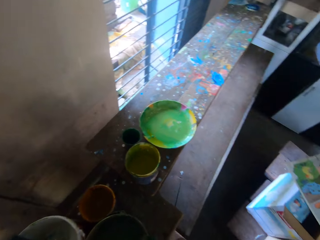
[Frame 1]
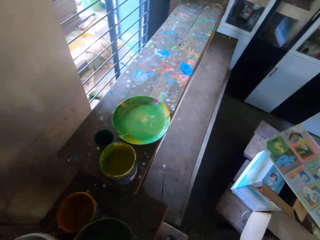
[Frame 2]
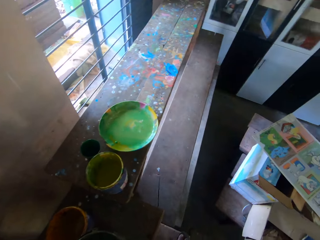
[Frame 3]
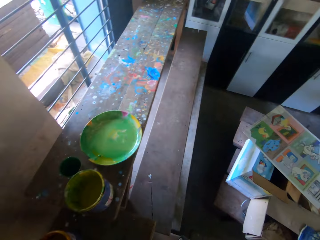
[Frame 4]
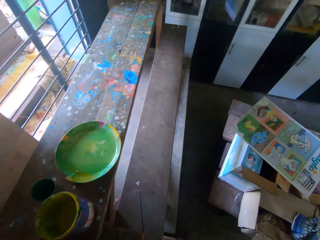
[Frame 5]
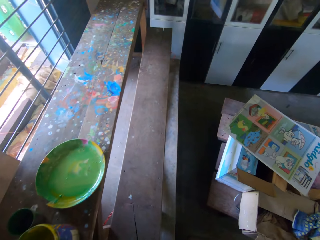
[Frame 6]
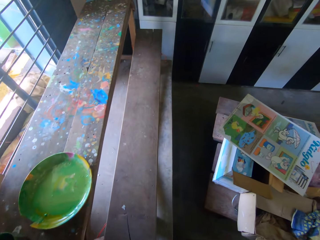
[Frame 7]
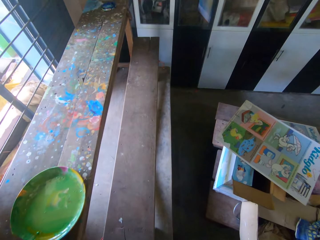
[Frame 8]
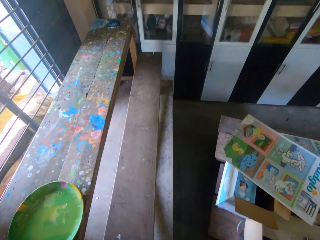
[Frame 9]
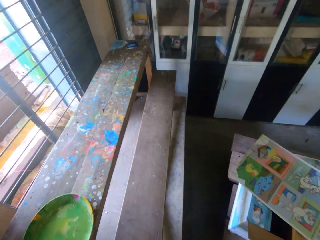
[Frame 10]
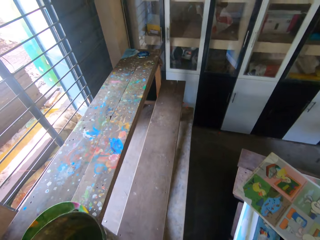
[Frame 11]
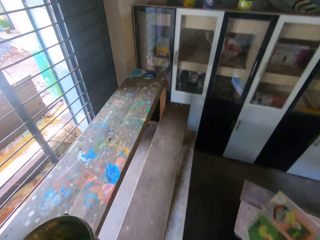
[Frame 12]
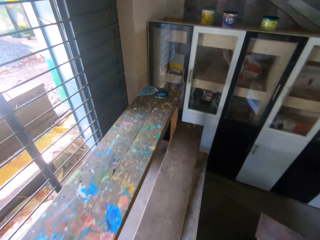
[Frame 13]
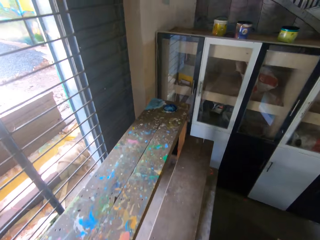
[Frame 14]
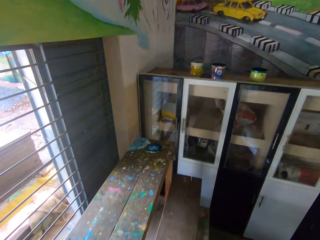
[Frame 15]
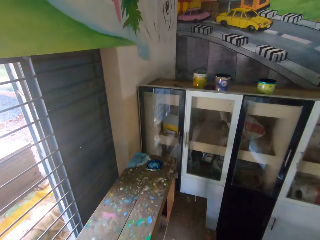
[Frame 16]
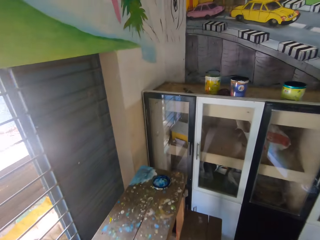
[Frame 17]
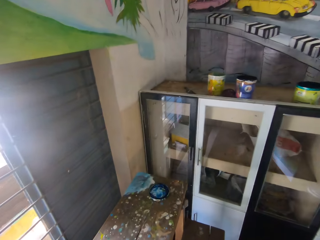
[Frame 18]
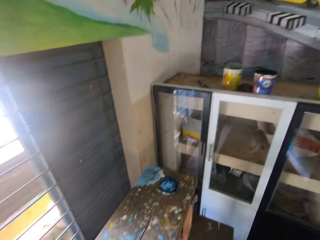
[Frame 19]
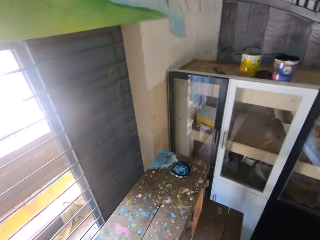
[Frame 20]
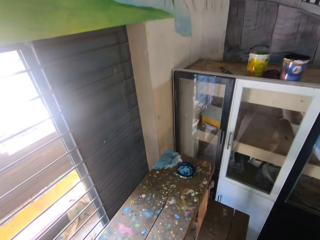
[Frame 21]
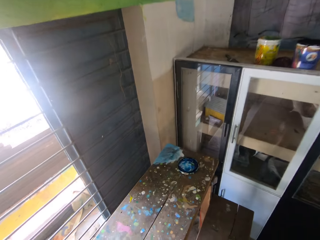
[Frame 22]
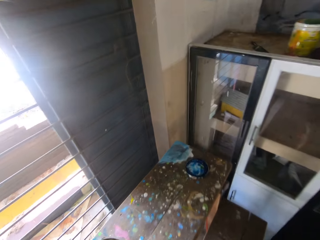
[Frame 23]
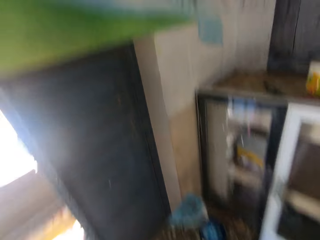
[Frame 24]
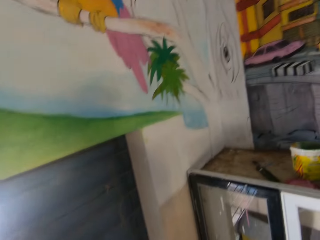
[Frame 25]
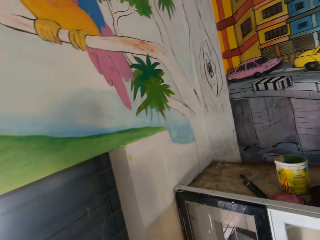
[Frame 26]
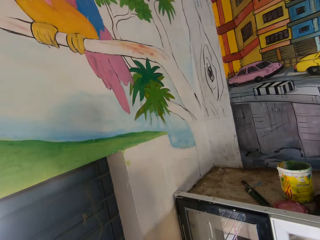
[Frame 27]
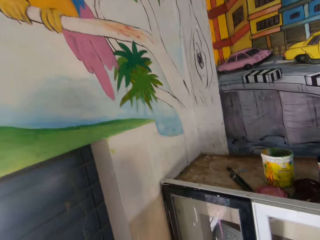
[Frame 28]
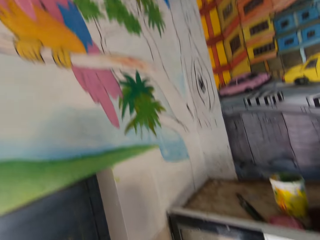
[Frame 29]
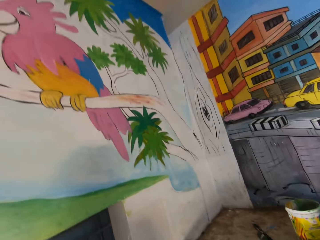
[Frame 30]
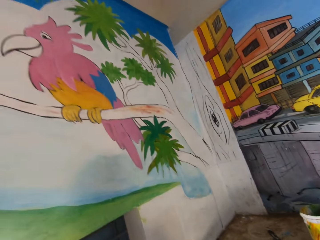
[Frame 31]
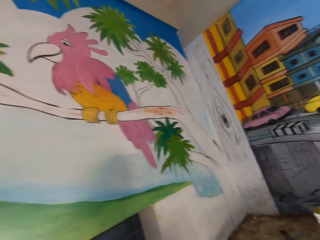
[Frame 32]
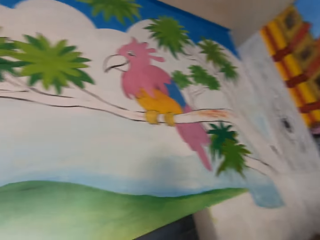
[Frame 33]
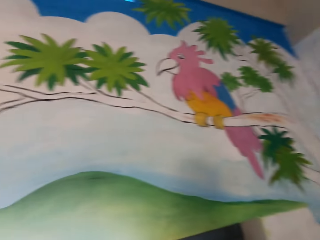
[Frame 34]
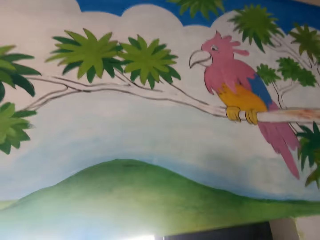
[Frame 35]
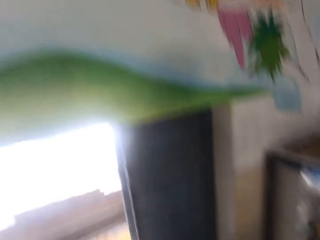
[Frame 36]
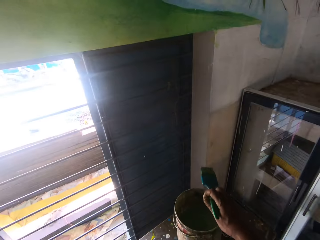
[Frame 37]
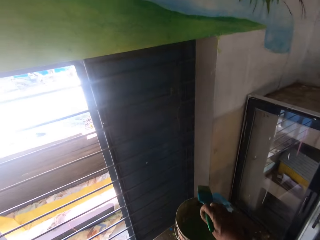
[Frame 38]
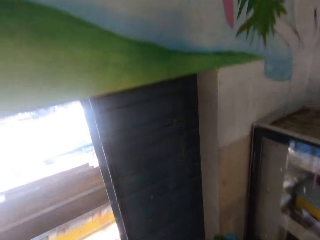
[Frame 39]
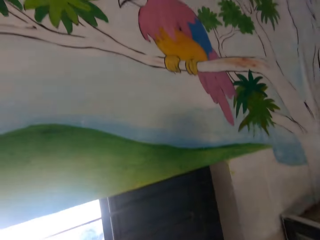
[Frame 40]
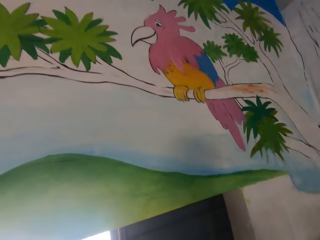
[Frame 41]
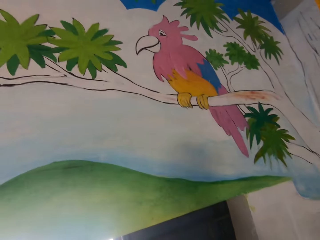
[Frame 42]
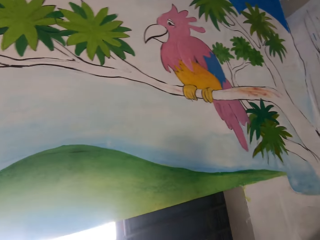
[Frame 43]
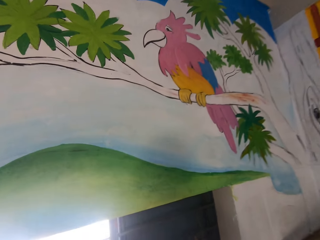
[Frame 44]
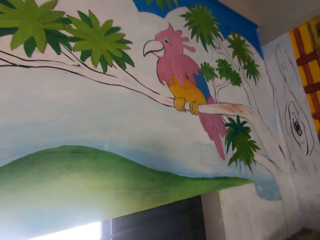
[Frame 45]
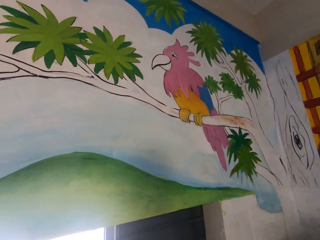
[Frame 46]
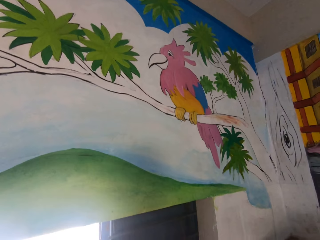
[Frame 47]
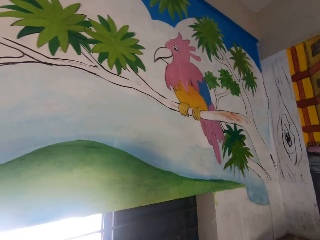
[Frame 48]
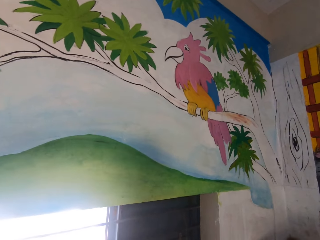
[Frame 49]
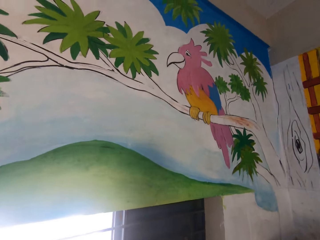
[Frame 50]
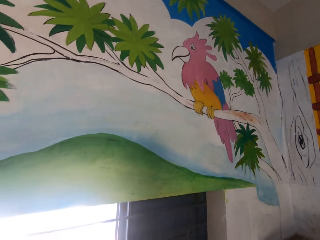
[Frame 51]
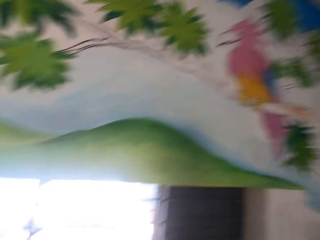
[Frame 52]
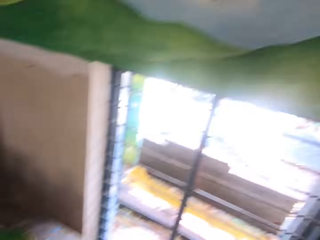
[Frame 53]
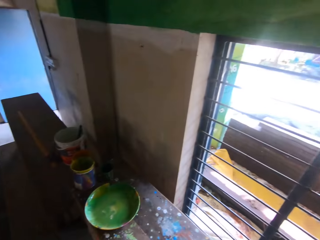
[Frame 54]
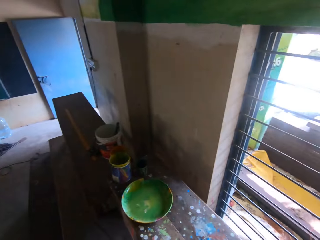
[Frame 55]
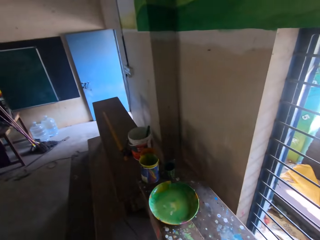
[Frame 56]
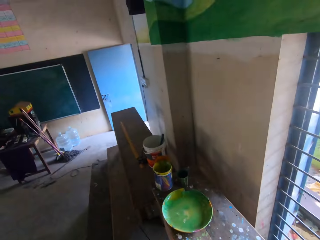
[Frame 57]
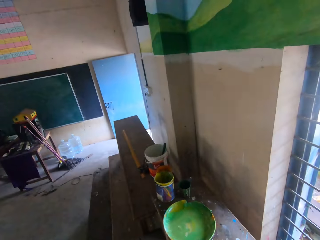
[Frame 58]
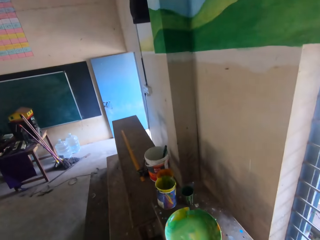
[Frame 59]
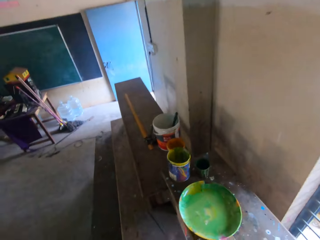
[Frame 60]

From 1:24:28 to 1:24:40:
The camera wearer moves the container of paint on the work platform with his right hand. He walks on the ladder. He looks around.

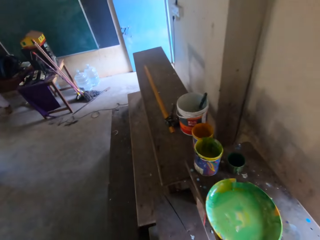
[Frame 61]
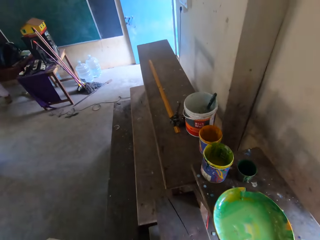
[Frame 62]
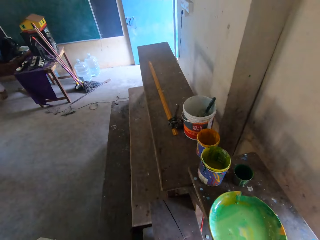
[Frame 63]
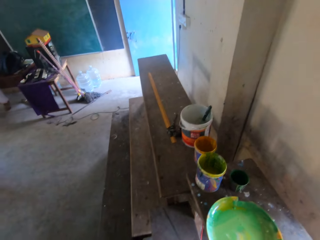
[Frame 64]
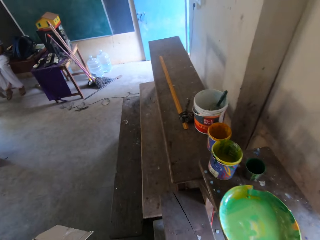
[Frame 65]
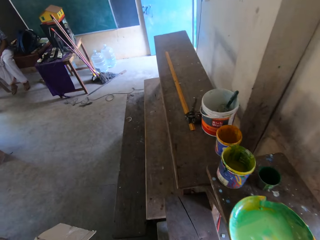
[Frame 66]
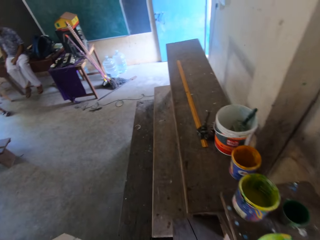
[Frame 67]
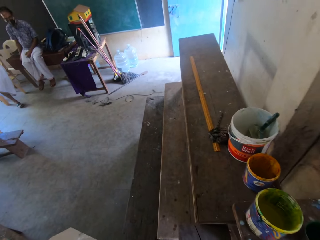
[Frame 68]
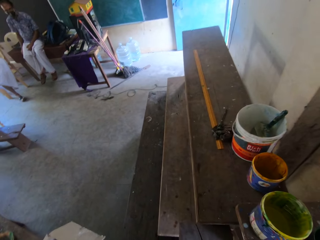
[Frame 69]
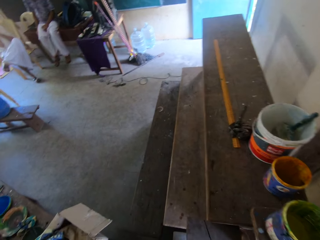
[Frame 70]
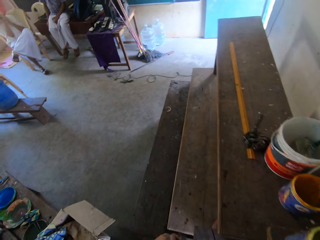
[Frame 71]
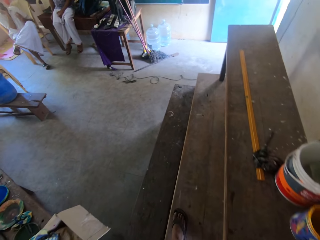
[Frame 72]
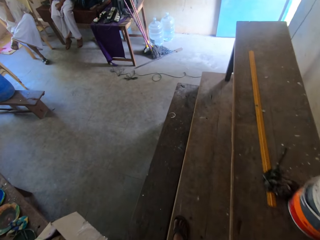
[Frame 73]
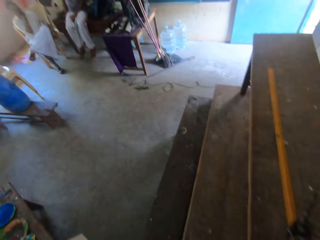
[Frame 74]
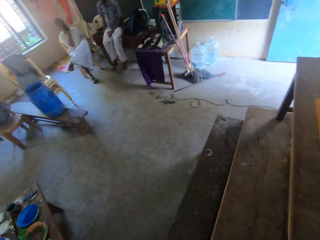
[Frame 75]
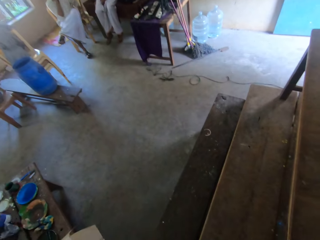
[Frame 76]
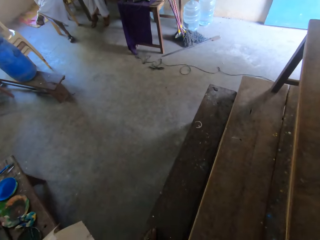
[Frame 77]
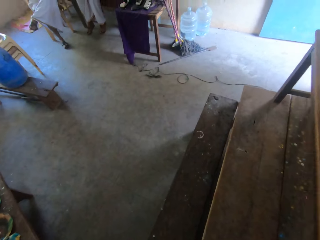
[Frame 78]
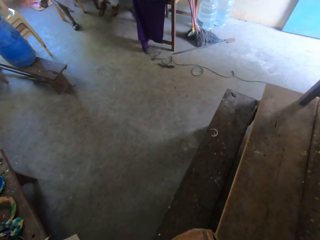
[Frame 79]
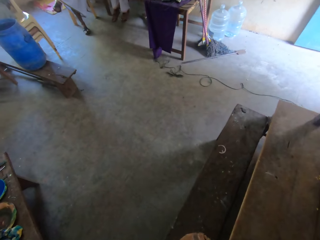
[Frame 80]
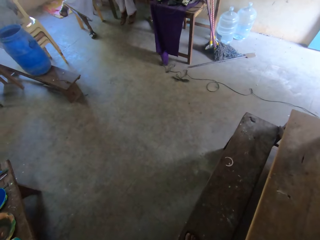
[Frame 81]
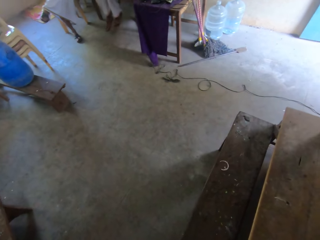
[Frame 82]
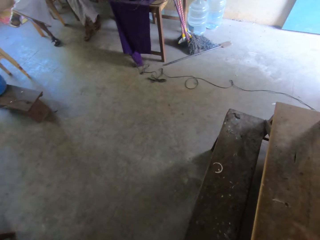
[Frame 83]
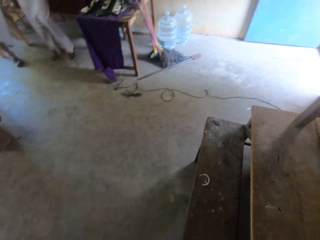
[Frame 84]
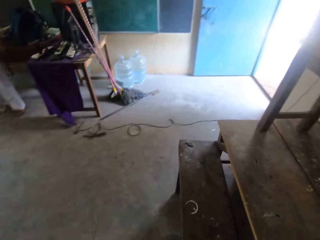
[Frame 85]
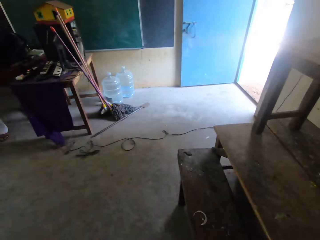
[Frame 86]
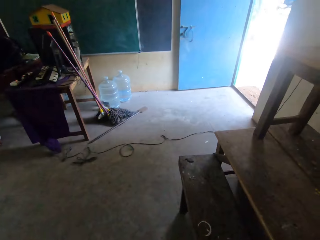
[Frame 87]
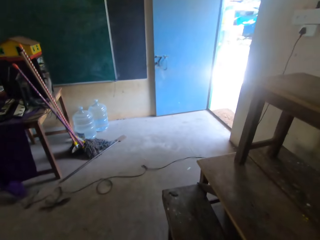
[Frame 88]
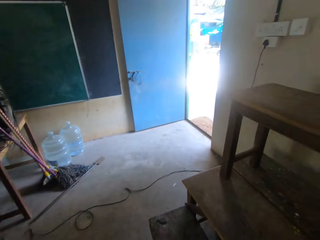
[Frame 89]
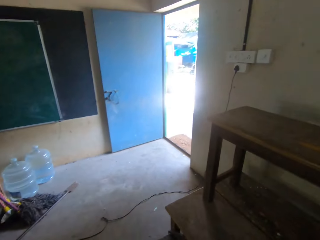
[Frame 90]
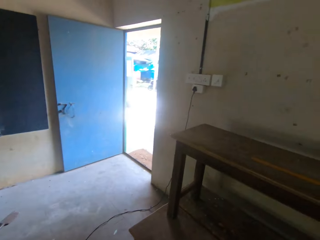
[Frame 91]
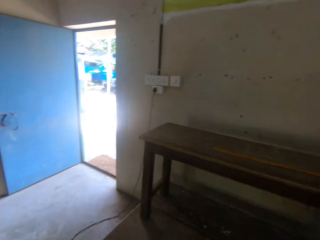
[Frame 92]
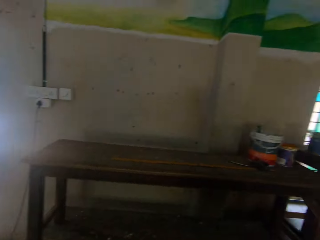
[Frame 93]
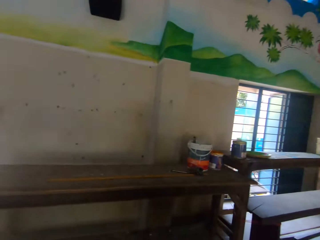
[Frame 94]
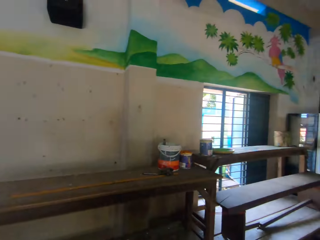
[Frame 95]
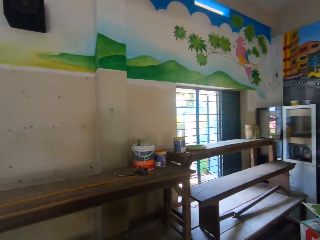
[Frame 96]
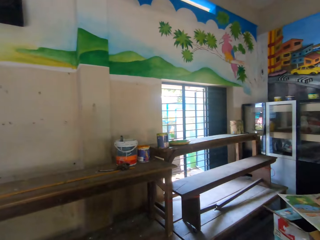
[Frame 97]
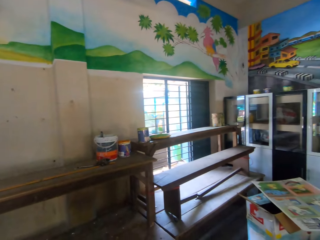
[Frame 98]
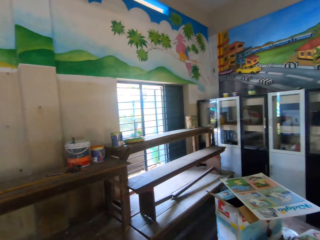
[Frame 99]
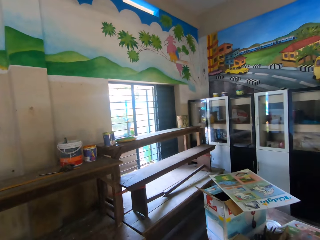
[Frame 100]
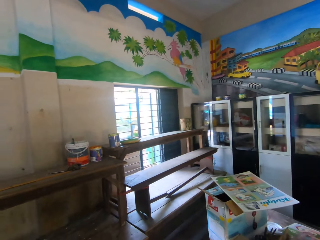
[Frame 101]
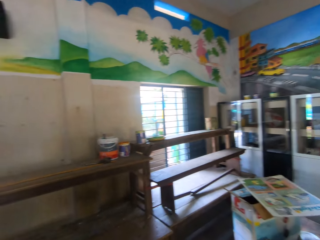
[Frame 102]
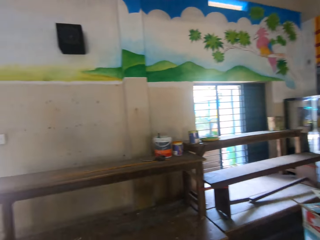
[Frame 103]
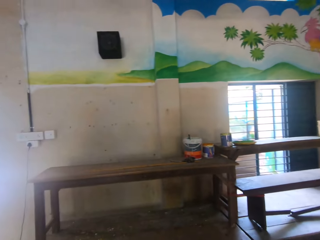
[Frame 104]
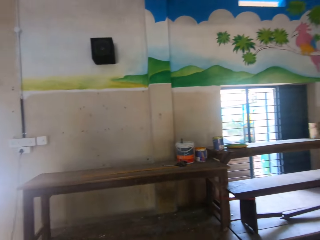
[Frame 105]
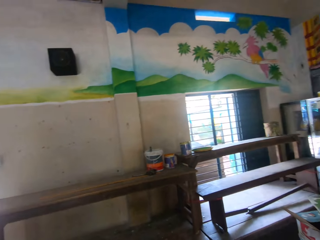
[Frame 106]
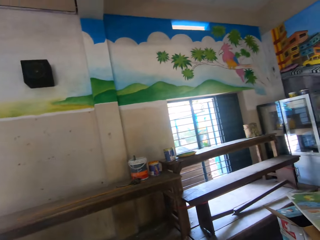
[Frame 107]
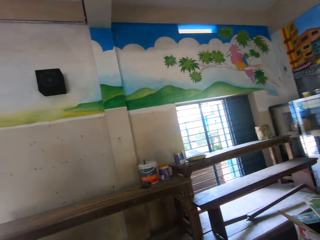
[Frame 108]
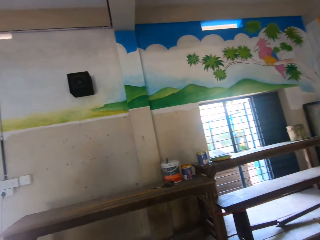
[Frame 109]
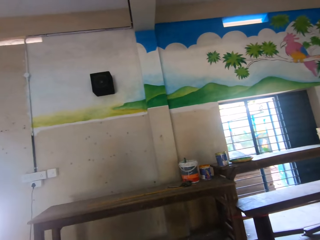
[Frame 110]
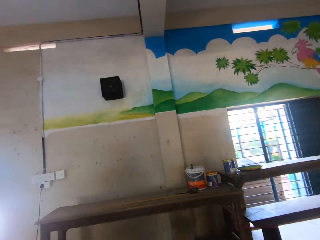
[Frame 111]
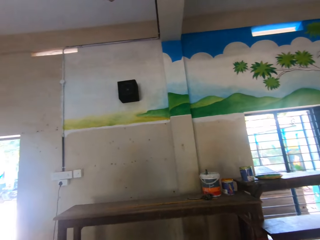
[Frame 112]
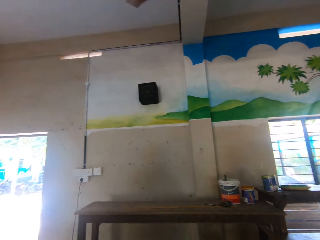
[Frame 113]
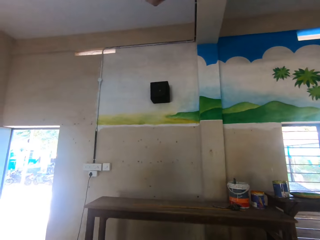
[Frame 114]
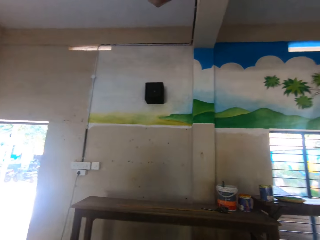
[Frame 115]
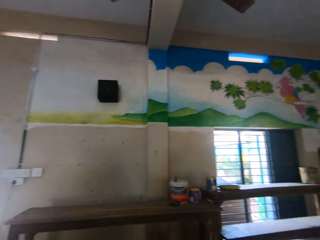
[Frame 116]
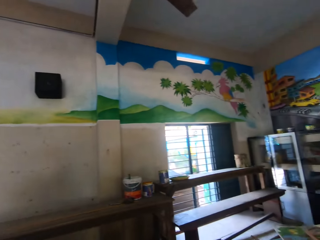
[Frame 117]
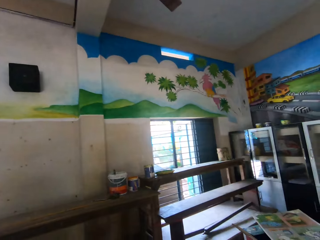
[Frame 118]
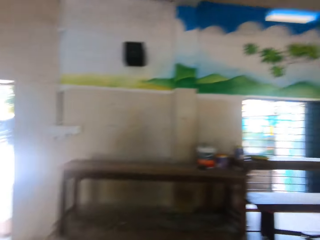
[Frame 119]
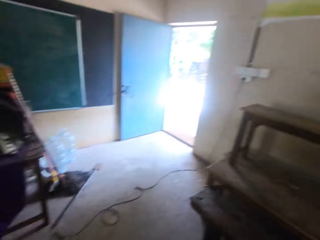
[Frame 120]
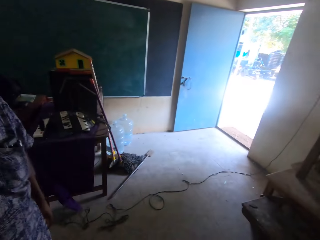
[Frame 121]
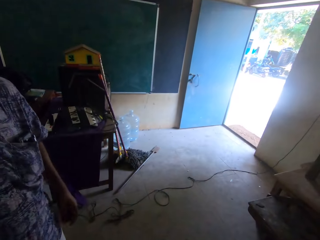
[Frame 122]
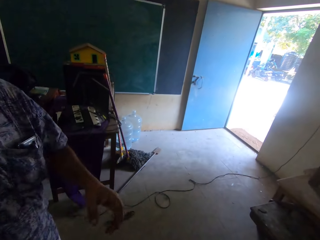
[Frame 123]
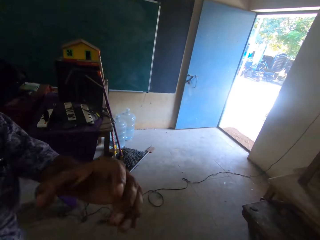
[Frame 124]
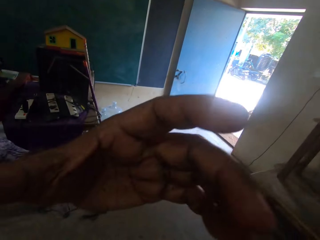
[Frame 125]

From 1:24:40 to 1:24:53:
The camera wearer walks around. They look around. A man interacts with the camera wearer.
